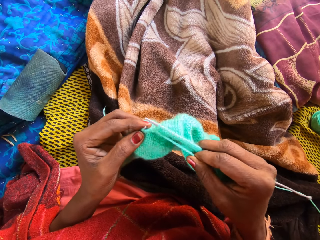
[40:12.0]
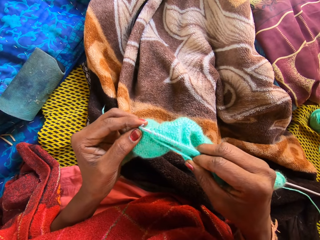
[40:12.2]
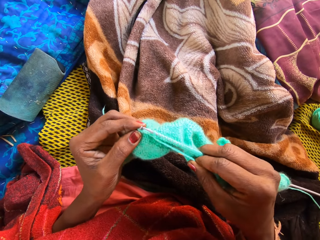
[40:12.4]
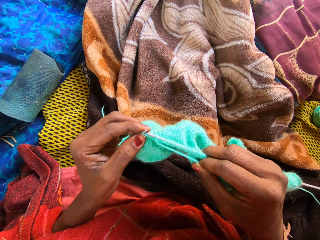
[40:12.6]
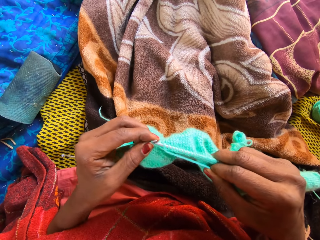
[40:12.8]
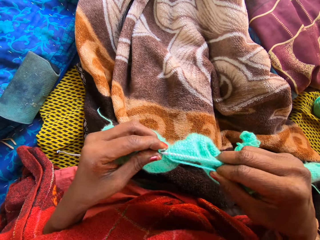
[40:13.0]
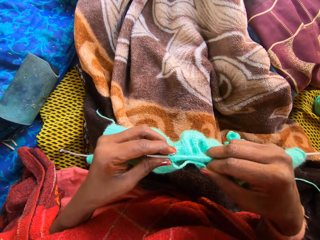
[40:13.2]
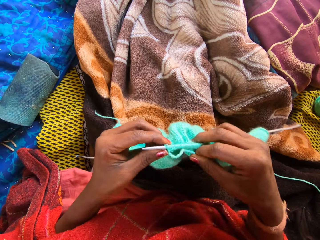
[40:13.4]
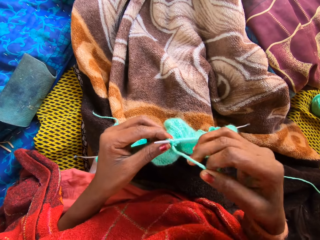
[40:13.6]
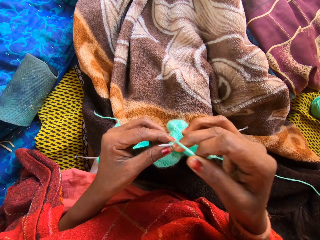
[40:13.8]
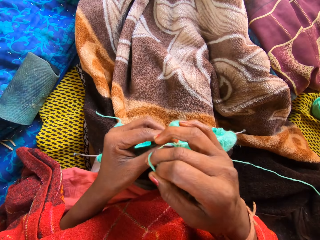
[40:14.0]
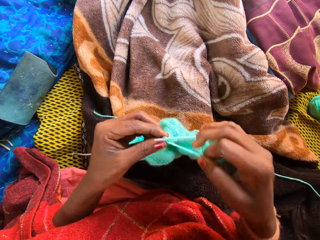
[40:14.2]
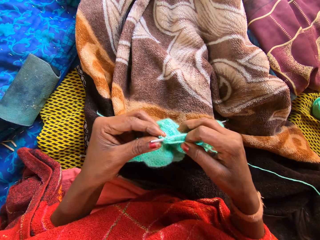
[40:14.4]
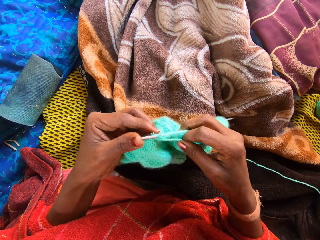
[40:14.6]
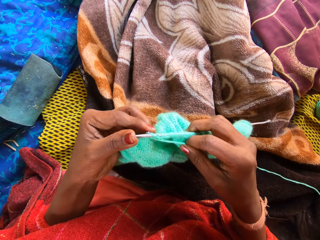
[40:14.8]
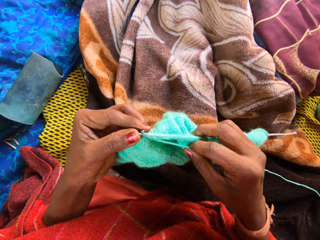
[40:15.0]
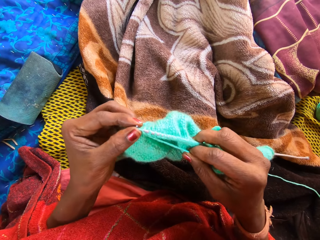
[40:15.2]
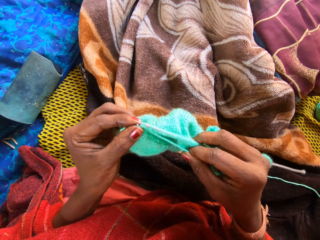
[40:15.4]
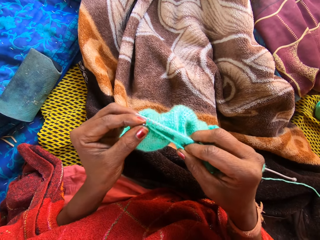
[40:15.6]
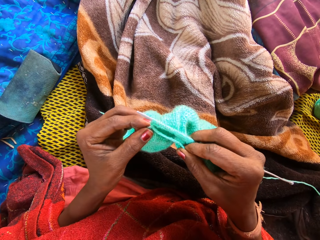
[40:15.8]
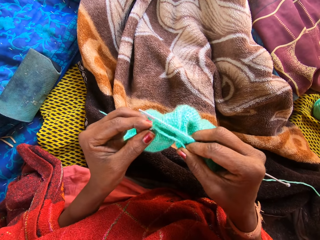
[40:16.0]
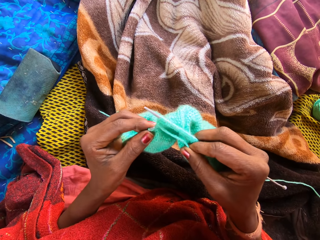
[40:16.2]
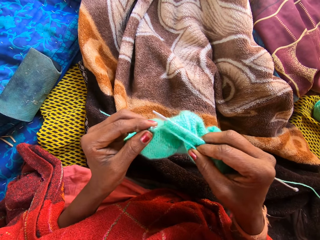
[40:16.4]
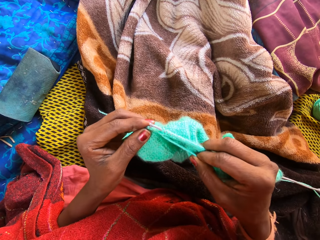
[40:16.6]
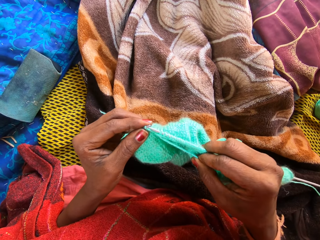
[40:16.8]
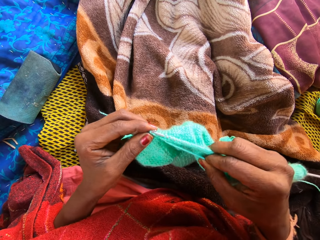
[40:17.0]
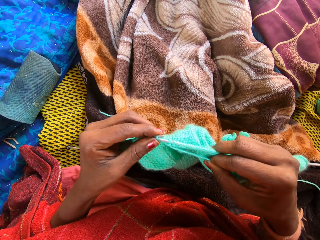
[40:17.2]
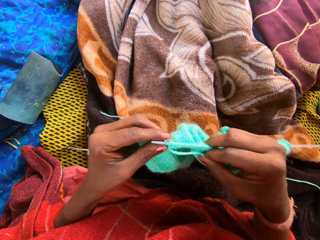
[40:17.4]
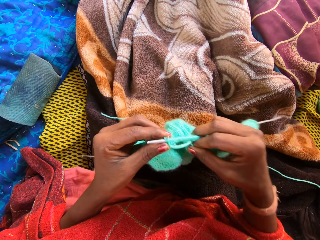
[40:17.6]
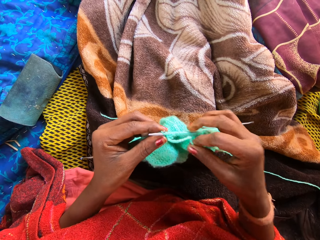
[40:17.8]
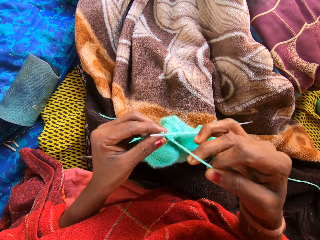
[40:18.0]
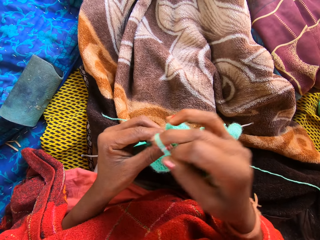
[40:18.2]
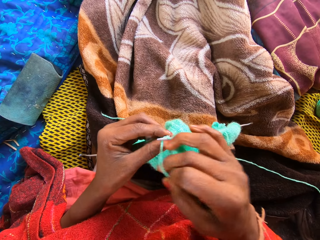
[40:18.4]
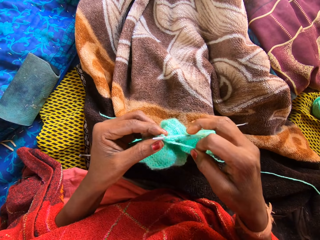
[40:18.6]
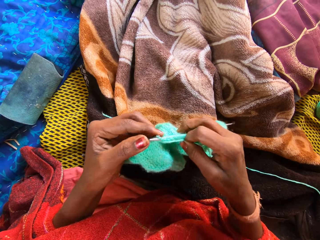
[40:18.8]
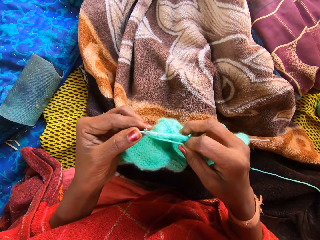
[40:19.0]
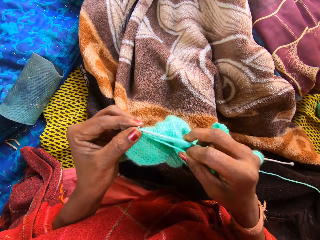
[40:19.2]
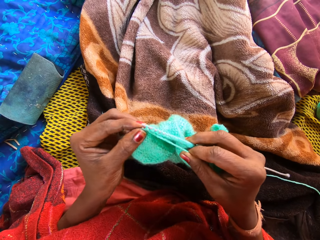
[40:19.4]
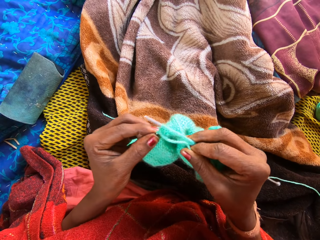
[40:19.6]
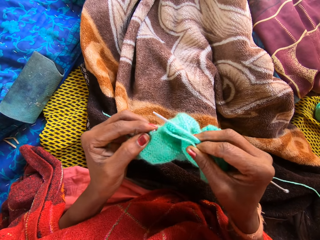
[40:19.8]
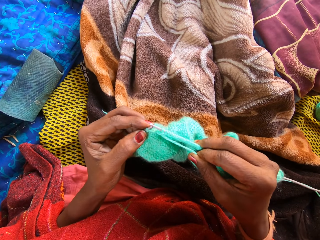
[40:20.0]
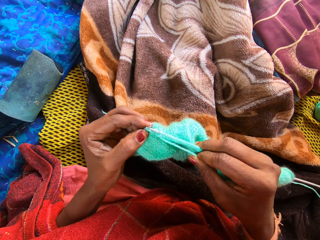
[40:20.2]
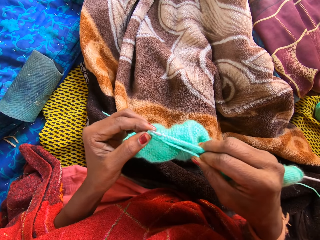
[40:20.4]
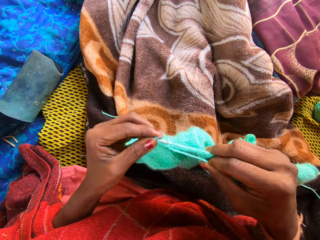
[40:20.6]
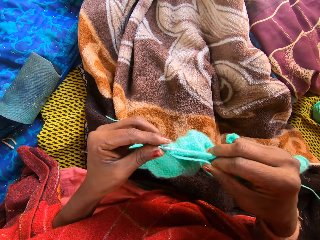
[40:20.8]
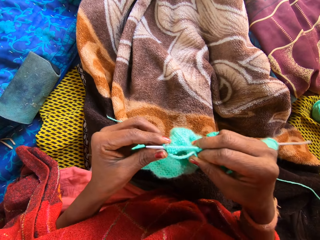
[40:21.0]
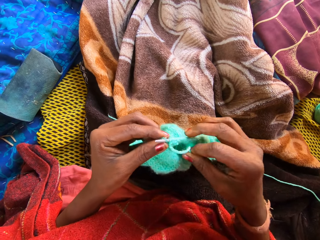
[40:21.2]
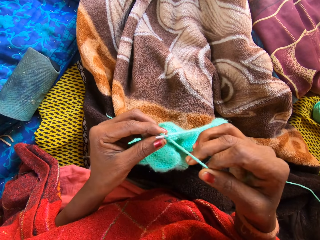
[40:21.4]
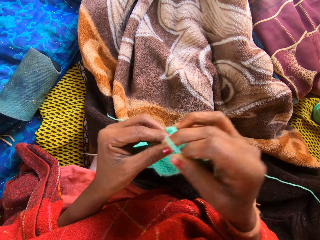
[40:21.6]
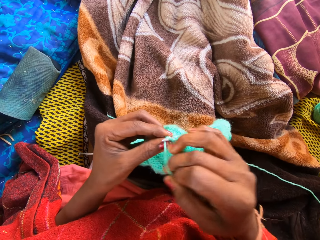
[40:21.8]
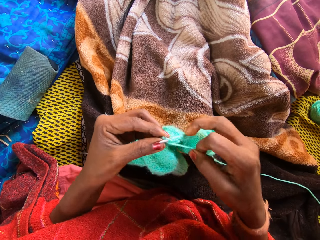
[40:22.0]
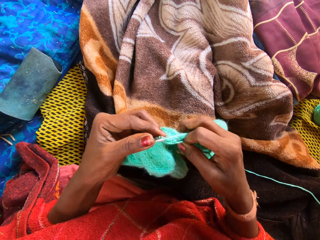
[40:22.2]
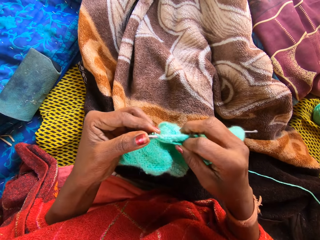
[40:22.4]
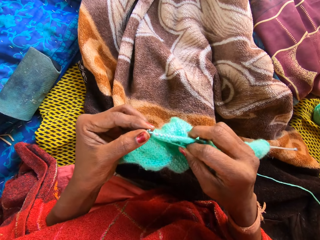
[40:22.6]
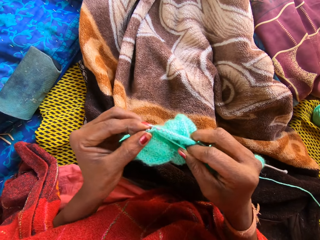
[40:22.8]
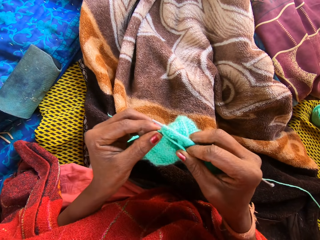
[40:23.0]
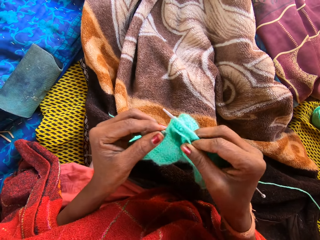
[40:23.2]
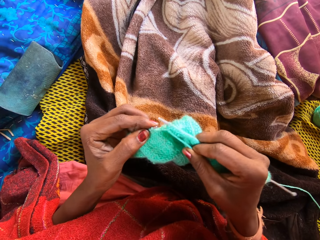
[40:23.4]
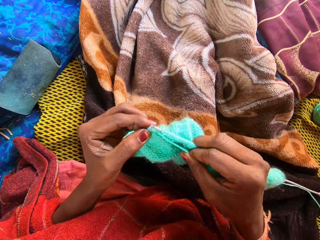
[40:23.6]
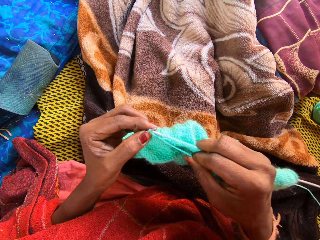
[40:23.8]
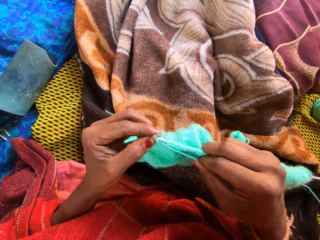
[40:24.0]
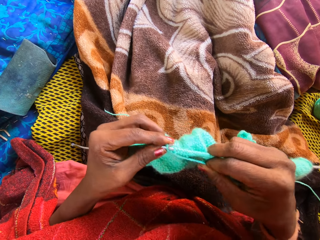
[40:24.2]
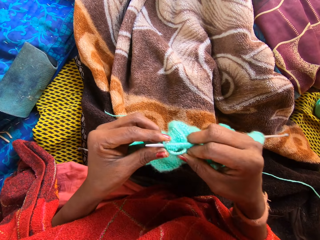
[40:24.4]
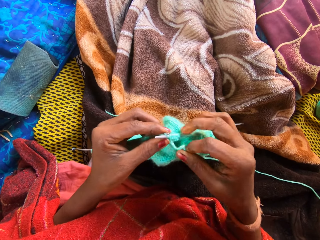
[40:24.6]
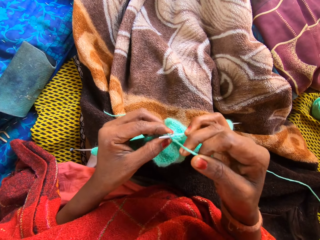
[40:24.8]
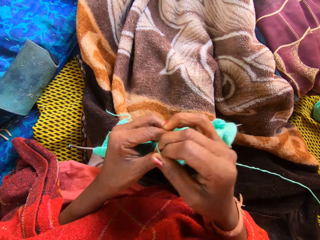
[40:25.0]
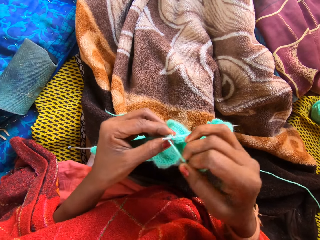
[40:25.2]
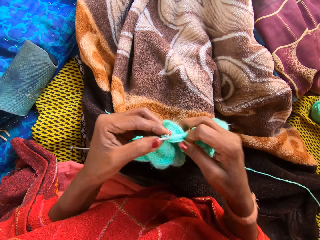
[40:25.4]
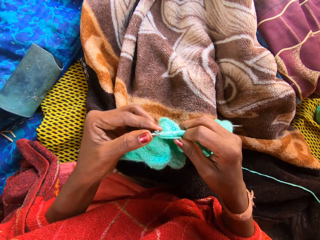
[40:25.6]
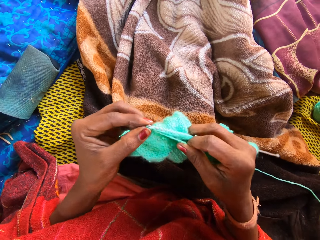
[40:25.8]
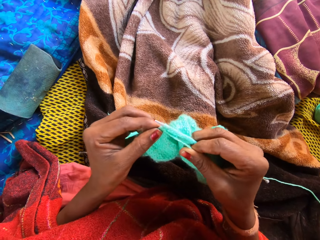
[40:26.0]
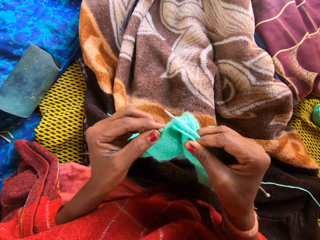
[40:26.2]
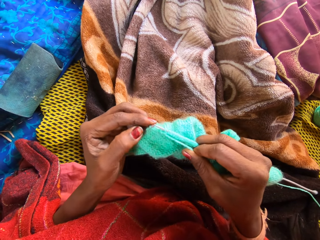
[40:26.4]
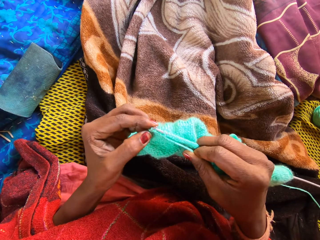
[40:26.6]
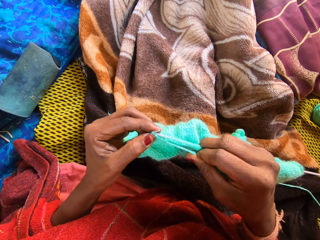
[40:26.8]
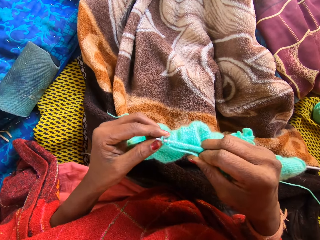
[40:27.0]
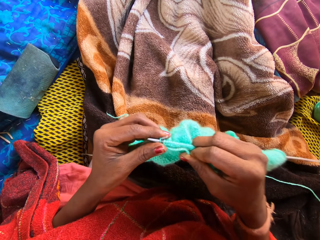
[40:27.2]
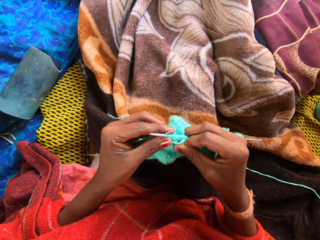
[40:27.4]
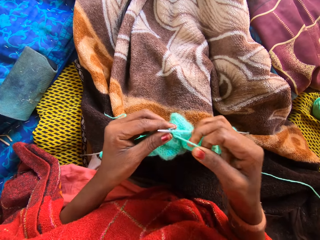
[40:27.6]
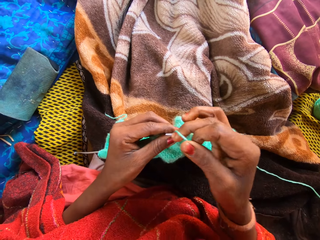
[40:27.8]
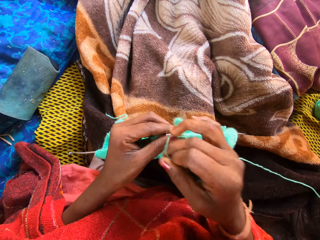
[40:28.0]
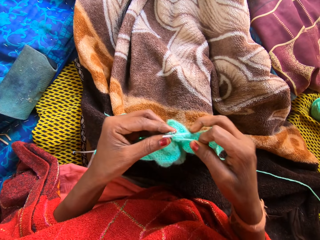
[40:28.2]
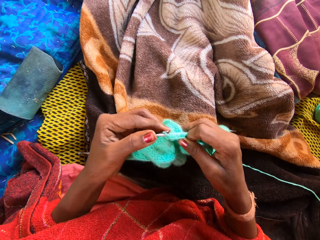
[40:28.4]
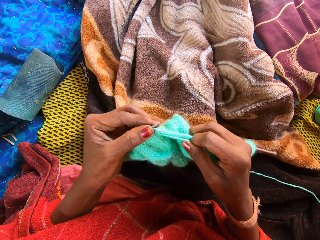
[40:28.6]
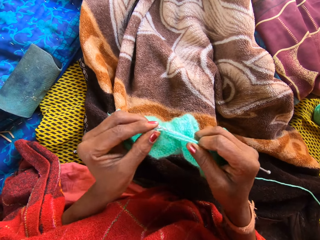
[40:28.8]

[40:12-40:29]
The camera wearer holds the fabric. They hold the fabric again. They knit the fabric.

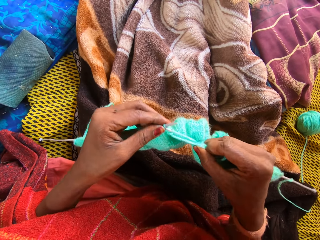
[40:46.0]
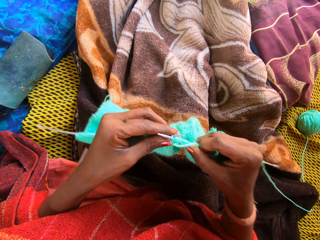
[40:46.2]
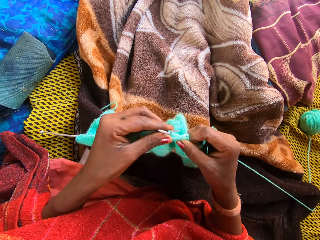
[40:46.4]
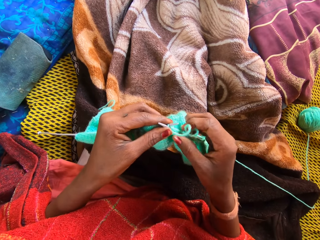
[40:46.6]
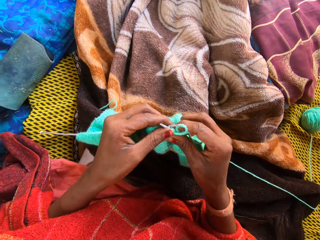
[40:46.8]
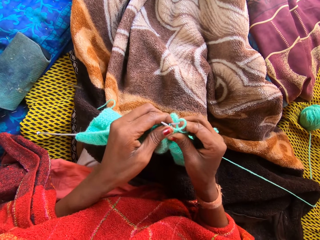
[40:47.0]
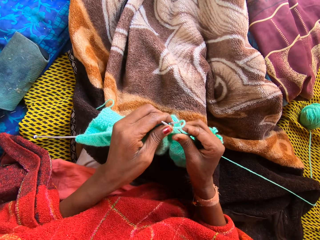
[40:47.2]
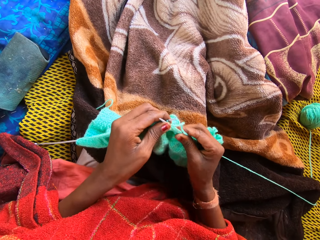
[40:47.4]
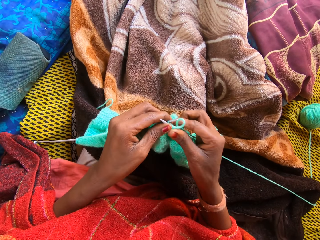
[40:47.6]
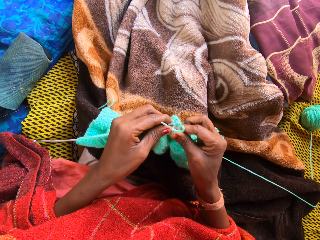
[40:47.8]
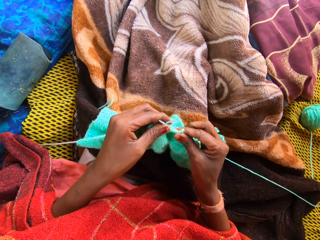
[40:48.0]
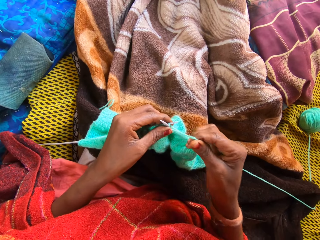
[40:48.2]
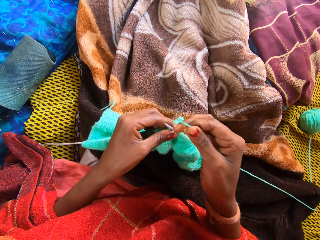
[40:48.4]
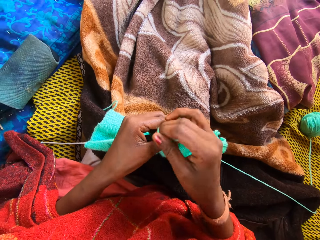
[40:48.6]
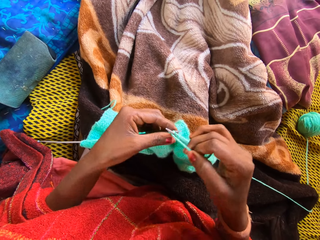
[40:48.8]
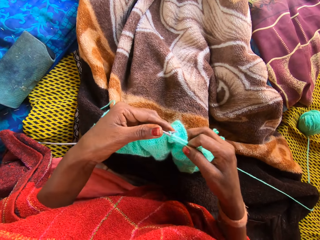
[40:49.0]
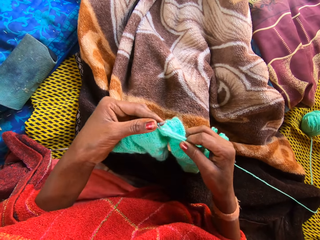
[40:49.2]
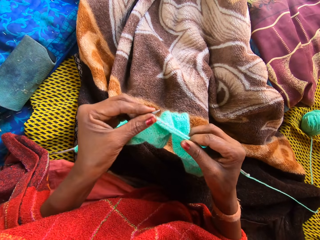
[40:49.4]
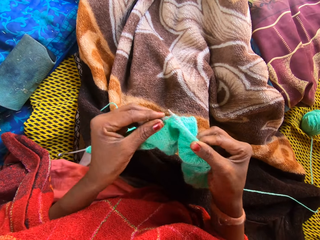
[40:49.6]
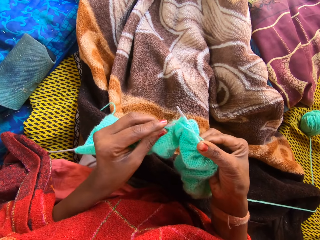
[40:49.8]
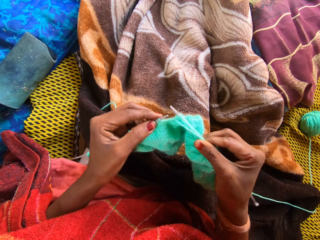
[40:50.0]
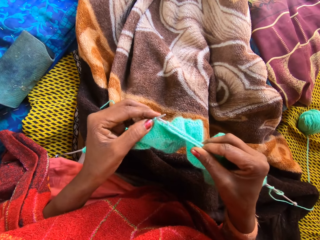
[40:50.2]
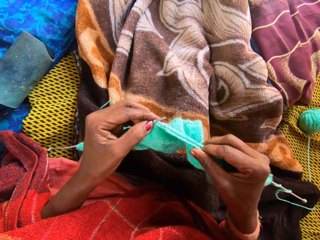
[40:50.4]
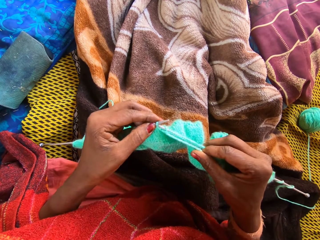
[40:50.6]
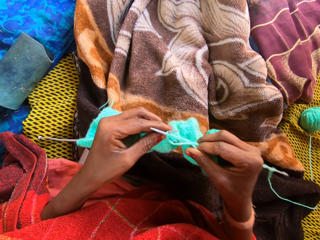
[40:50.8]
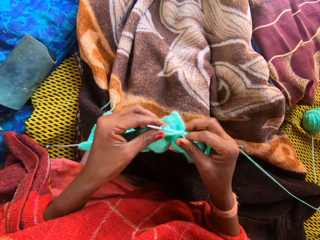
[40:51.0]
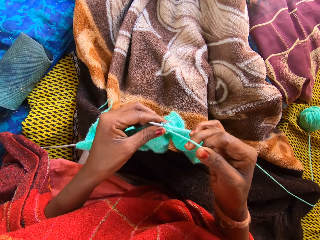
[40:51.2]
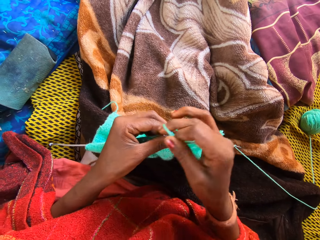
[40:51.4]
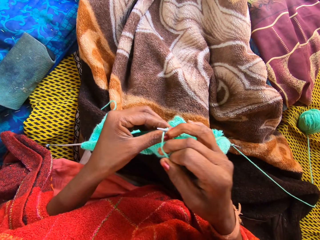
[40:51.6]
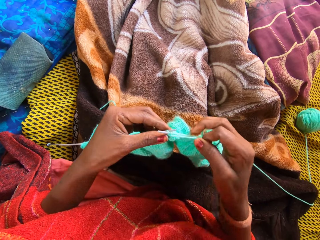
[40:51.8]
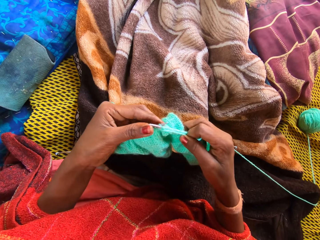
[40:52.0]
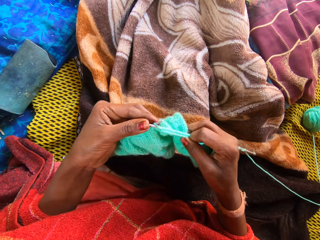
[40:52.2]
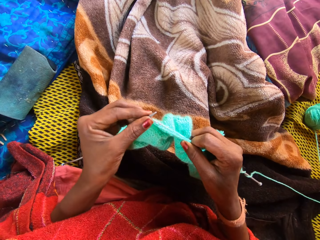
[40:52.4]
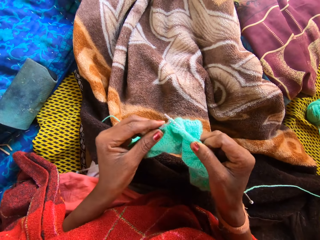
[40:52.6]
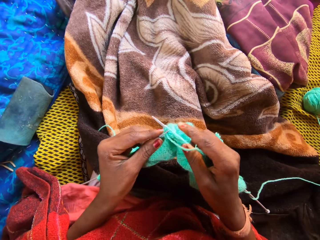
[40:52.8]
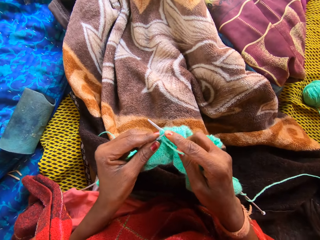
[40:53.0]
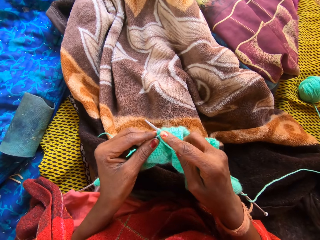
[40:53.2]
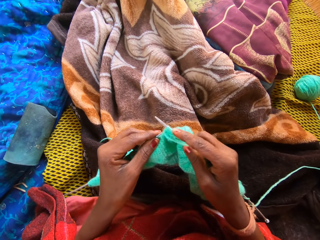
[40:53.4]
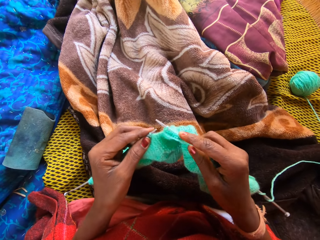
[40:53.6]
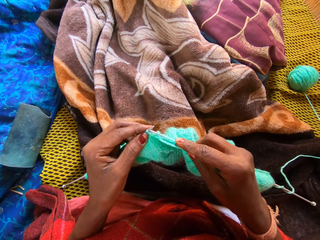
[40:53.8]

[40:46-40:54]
The camera wearer stretches the fabric. They knit the fabric.
